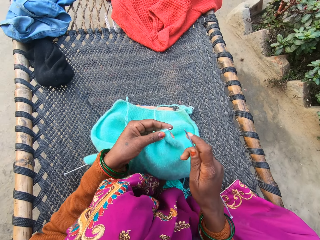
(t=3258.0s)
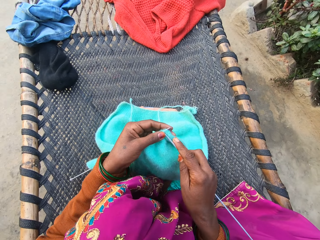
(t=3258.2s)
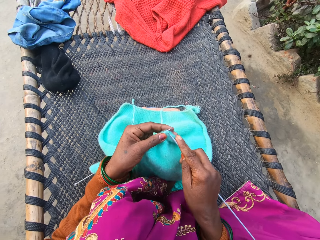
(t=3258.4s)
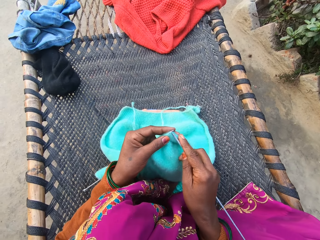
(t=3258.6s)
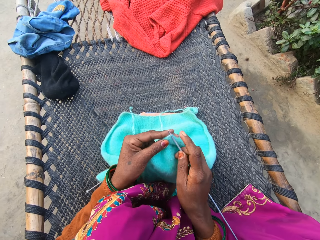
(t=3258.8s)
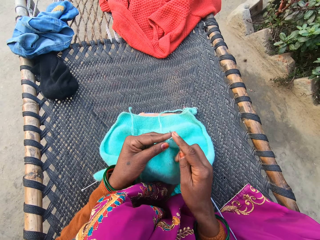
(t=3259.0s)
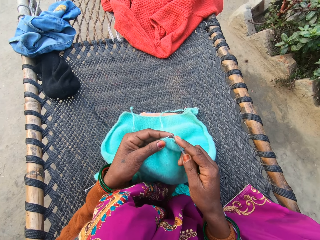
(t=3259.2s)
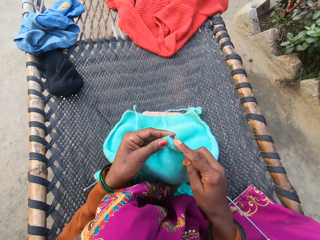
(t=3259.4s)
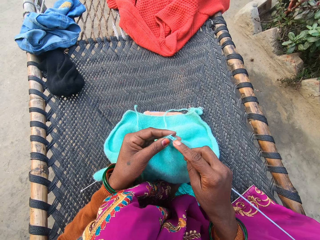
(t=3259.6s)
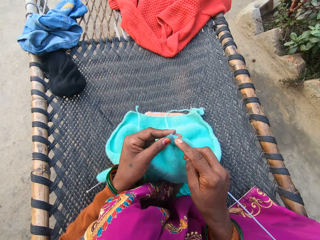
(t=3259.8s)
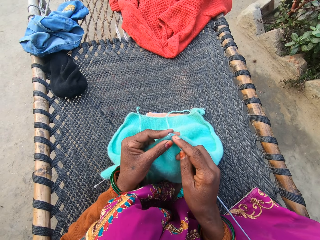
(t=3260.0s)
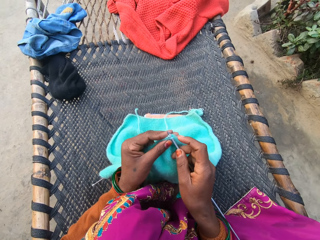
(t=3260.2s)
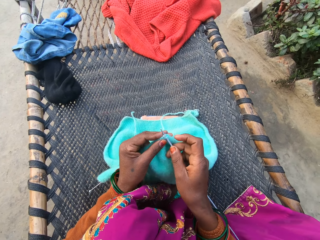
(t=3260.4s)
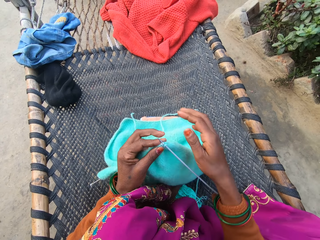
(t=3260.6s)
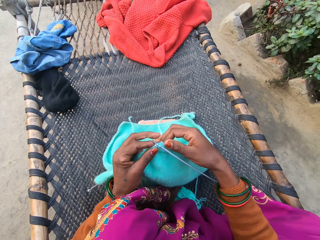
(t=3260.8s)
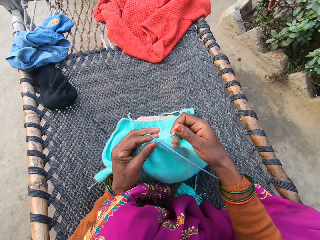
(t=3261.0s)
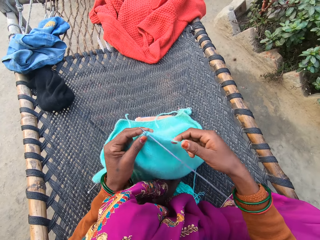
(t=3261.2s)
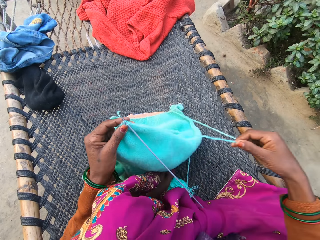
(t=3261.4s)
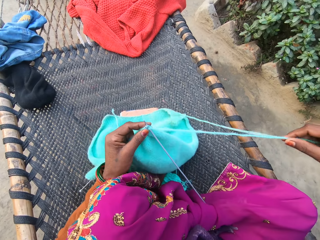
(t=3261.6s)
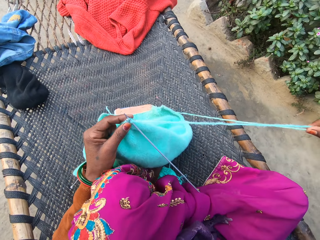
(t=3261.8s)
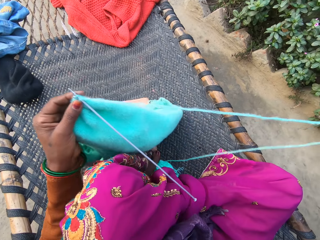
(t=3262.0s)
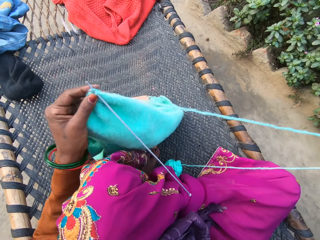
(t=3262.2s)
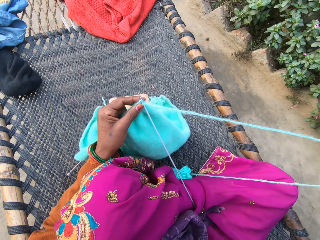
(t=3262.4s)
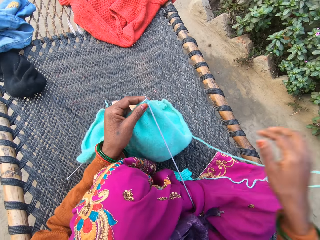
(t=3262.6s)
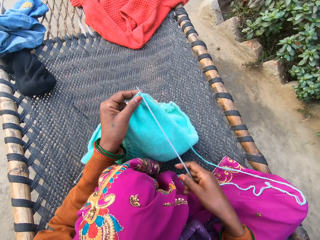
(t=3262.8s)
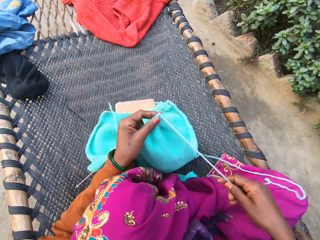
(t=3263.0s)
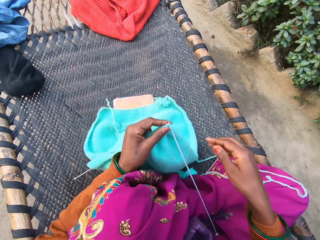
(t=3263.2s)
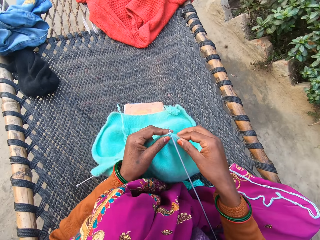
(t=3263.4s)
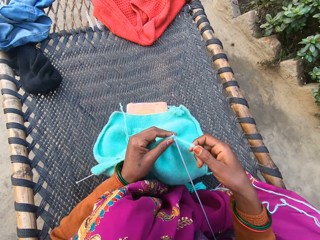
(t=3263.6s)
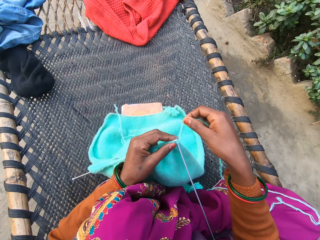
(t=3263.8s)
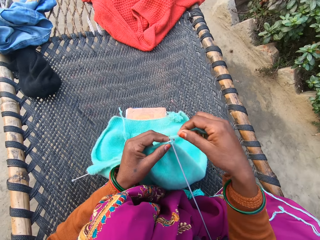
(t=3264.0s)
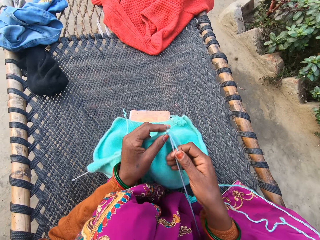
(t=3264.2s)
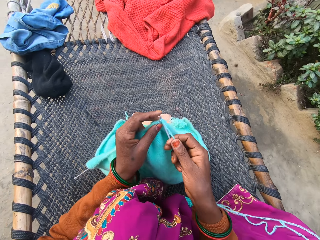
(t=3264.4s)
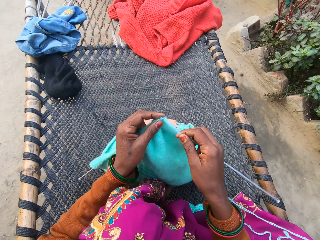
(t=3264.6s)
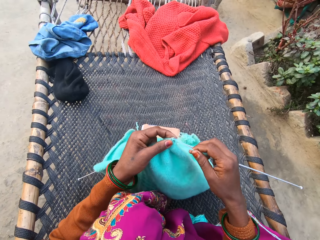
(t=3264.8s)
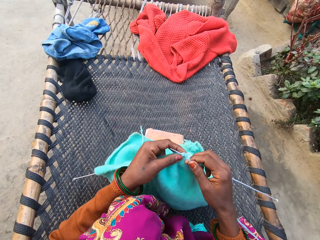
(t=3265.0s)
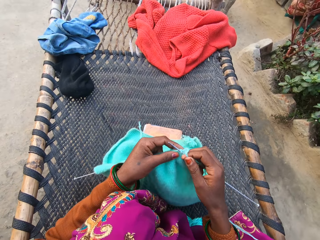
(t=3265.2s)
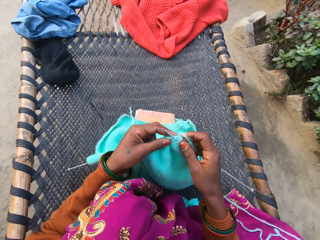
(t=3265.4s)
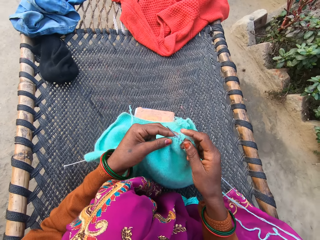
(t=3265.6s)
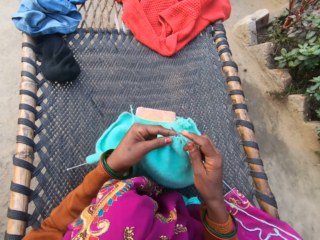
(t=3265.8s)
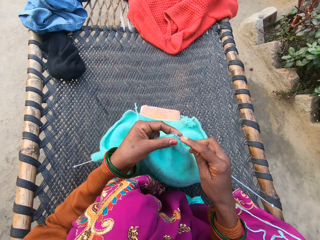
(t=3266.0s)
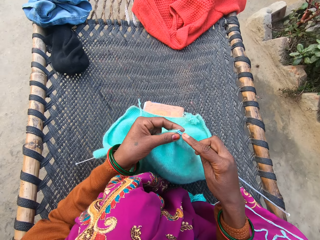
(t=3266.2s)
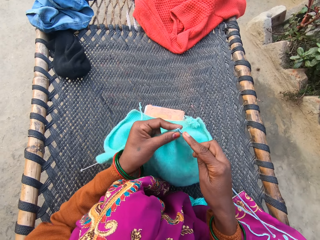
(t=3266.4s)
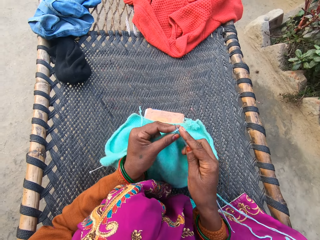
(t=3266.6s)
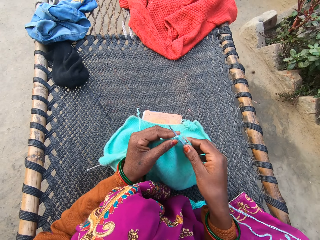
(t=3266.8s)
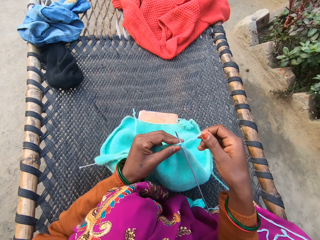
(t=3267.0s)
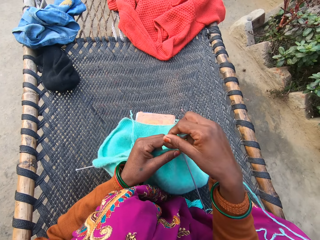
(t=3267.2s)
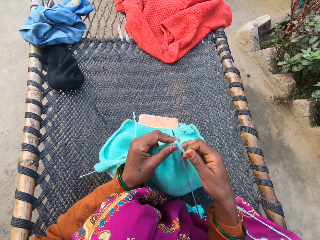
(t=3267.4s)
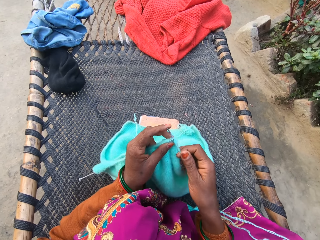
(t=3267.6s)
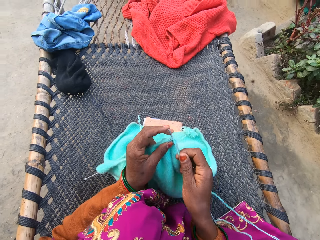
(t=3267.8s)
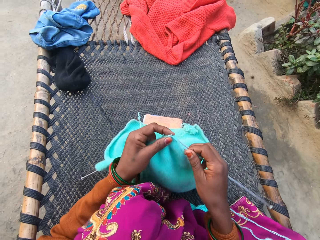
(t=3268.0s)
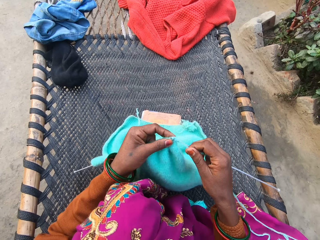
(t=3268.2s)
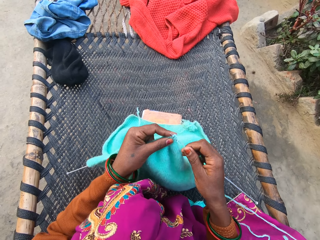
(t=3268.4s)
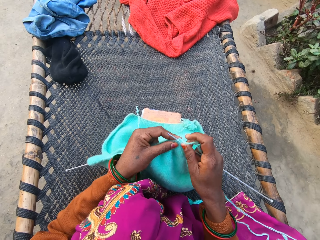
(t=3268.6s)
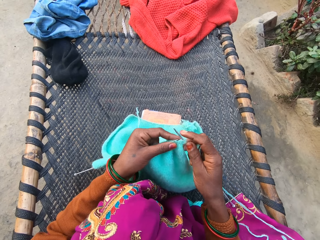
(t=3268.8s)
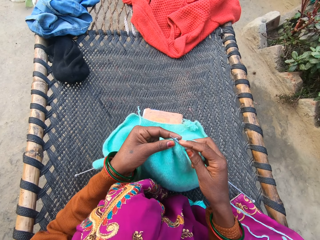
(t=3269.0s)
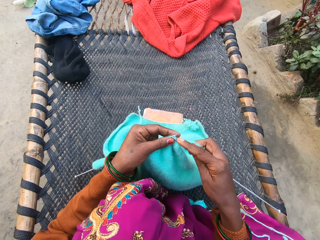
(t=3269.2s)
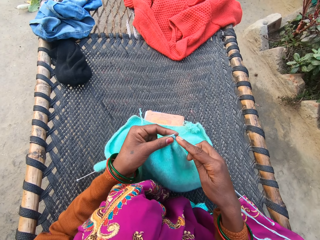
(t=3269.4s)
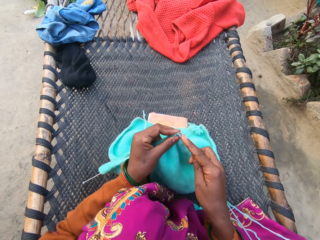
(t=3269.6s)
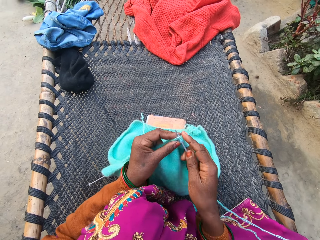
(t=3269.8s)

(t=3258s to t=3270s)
The camera wearer knits the knitted fabric with the knitting needle in both her hands on the rattan mat. She pulls a thread of the yarn on the rattan mat with her right hand. She knits the knitted fabric with the knitting needle in both her hands on the rattan mat.

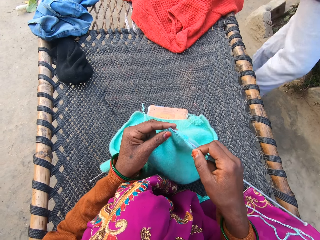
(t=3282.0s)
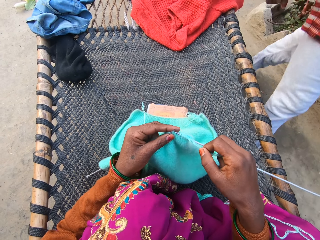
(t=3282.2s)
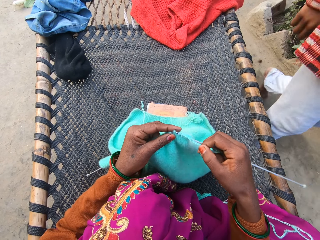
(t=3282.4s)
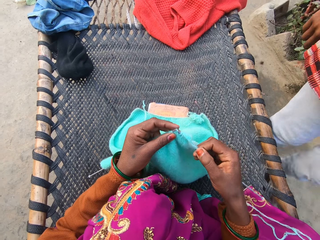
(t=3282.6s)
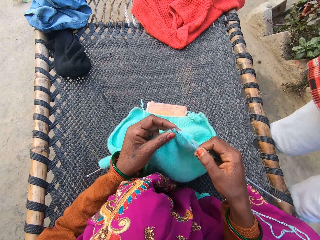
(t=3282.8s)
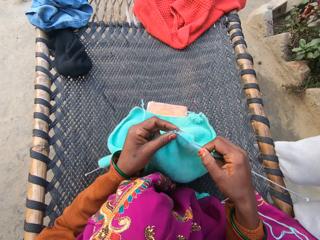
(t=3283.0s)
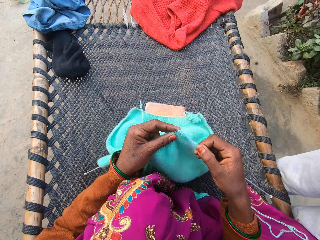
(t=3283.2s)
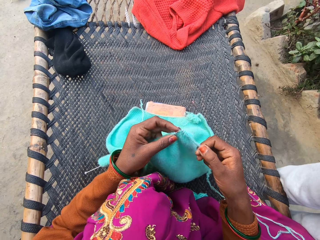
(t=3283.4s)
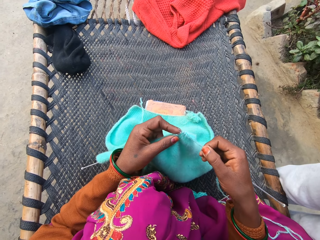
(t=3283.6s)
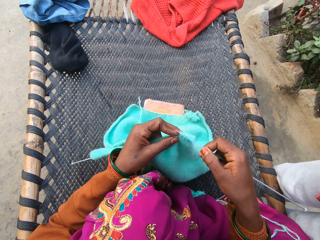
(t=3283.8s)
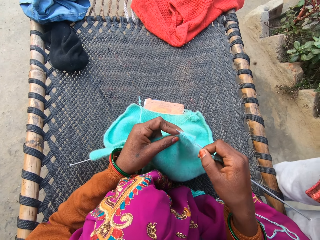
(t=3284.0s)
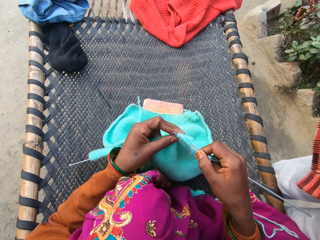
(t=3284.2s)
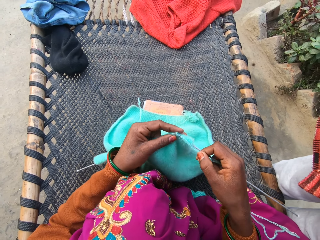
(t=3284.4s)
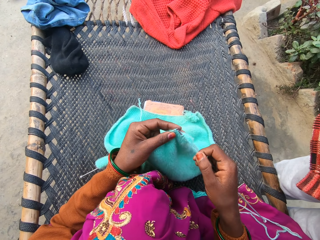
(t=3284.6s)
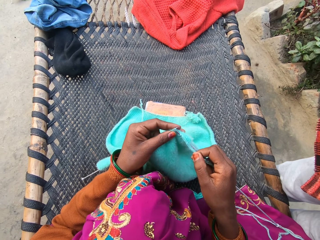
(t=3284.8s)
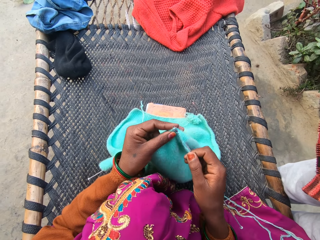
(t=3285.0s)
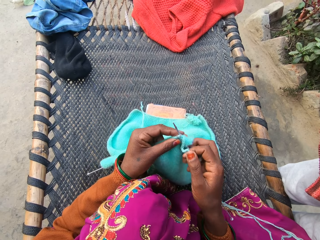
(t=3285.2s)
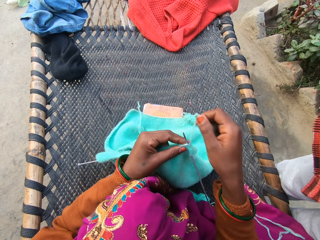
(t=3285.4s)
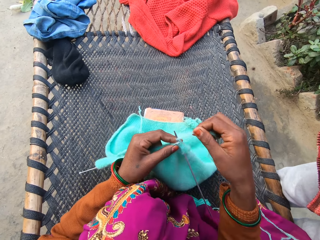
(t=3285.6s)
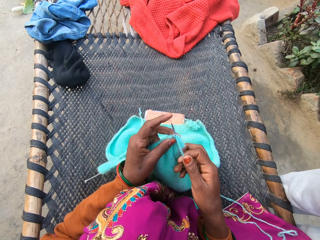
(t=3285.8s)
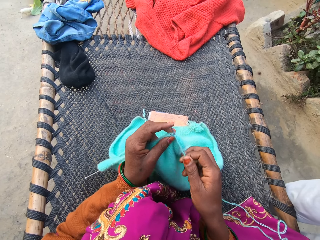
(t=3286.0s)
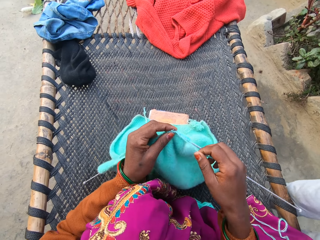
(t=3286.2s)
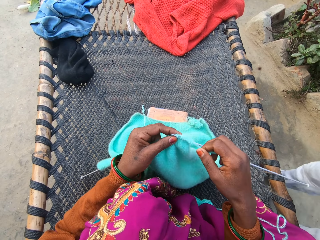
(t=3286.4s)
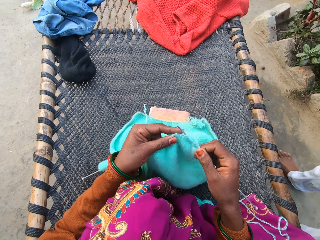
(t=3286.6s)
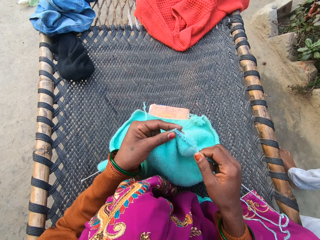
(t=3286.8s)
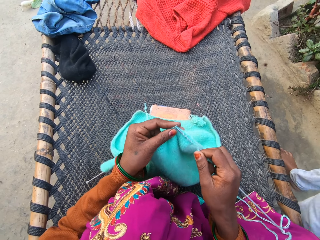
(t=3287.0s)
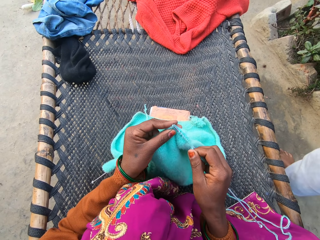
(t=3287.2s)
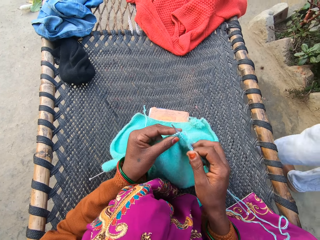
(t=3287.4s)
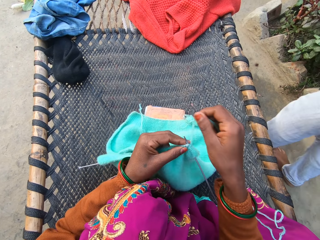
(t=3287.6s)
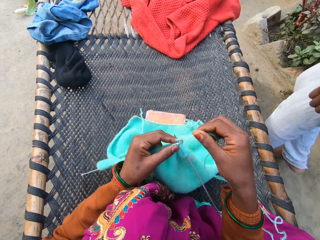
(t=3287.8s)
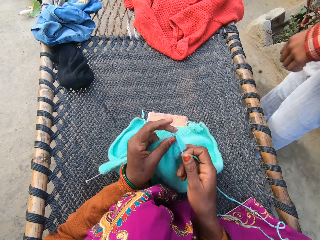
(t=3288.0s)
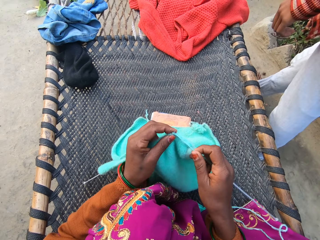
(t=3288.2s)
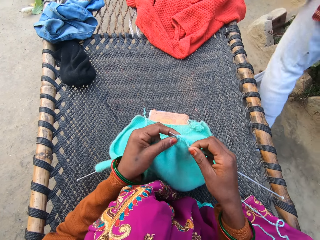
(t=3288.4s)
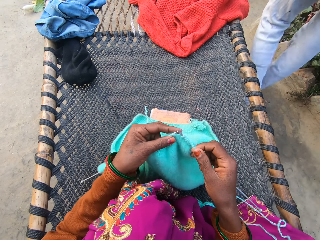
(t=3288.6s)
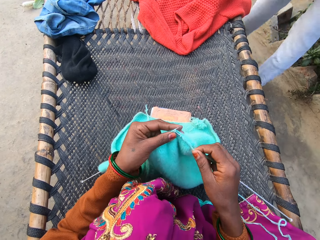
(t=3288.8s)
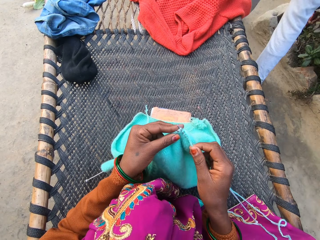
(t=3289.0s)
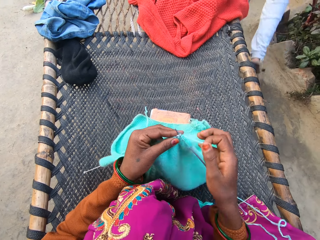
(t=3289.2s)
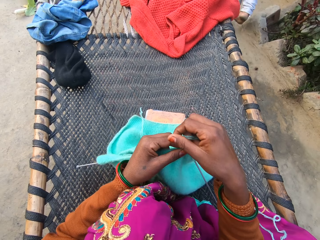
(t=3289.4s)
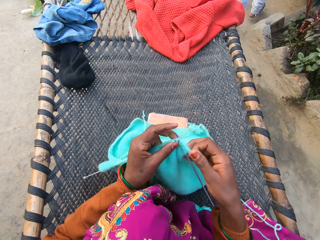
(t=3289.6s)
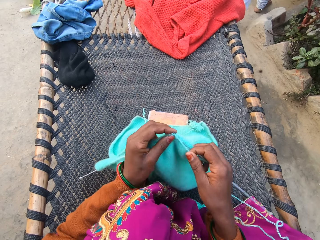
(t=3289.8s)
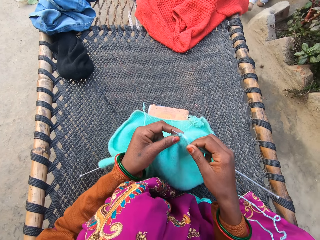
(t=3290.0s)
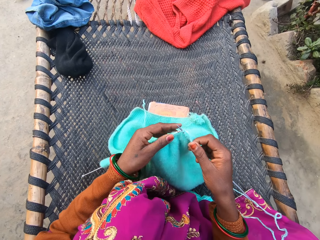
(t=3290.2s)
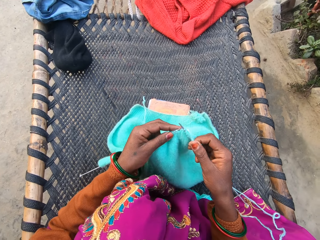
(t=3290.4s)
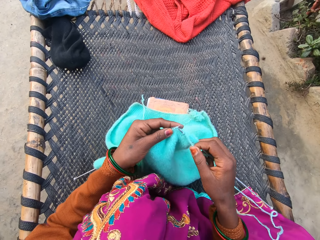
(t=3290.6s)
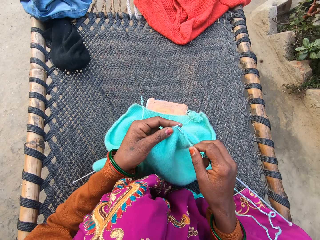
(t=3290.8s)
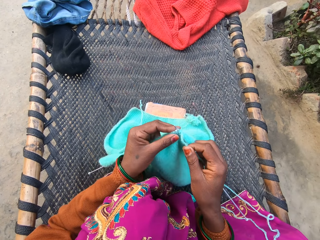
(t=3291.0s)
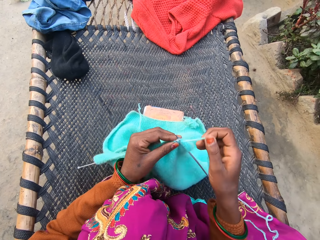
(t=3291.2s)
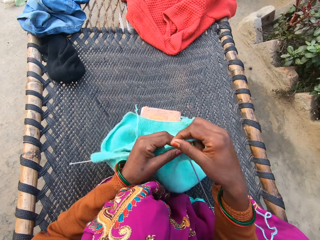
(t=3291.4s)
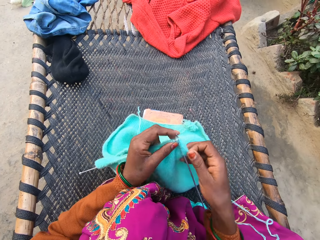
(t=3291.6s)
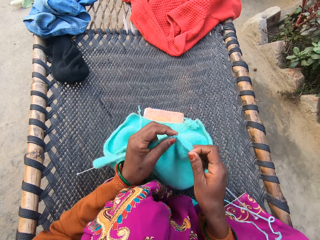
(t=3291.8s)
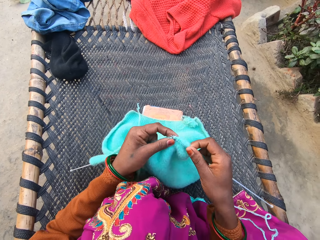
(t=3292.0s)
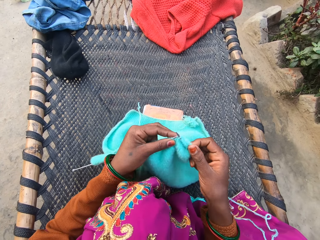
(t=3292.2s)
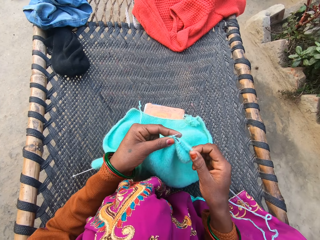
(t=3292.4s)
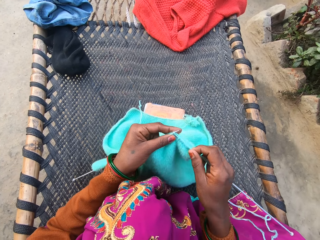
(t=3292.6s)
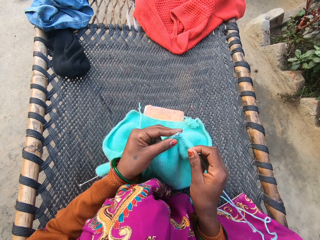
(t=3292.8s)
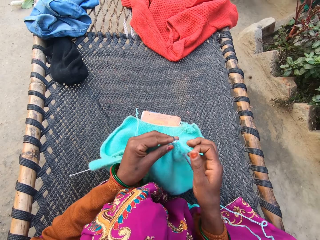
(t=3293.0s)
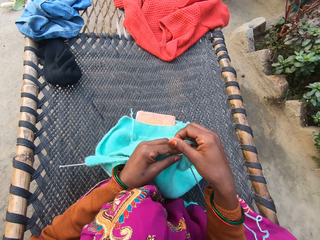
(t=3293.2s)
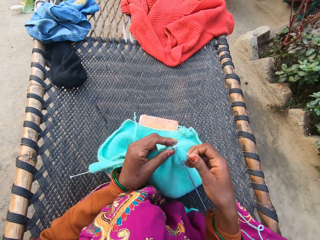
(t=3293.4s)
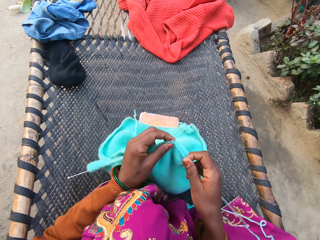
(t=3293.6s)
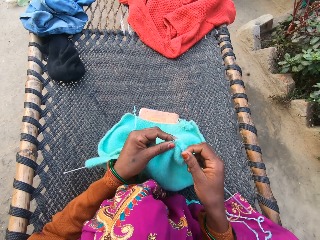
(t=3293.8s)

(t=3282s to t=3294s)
A man walks towards the camera wearer. The man interacts with the camera wearer. The man walks past the camera wearer.
